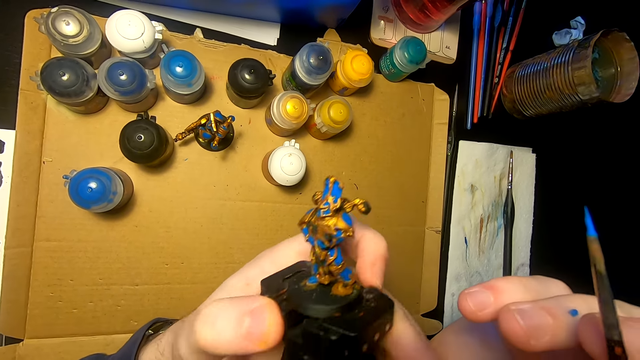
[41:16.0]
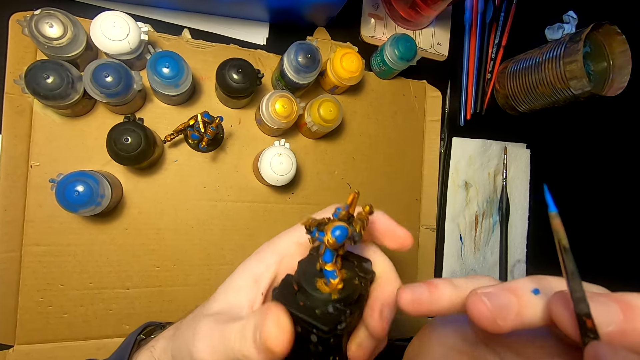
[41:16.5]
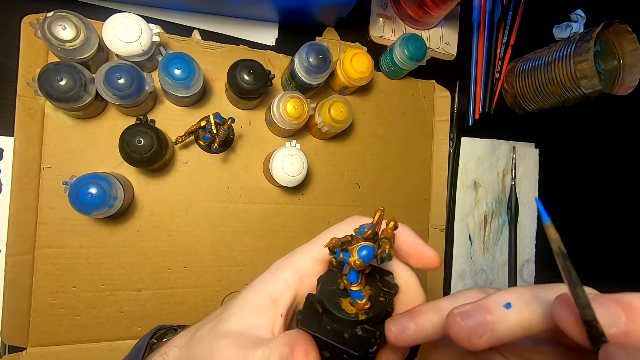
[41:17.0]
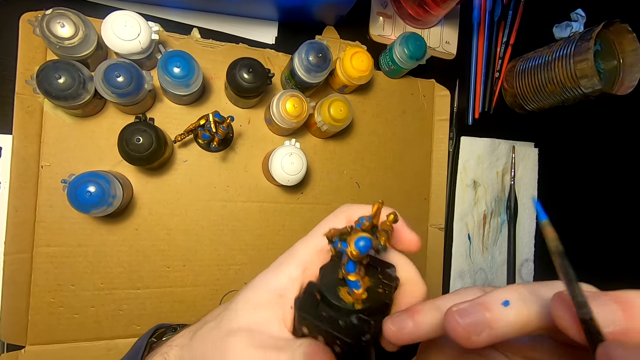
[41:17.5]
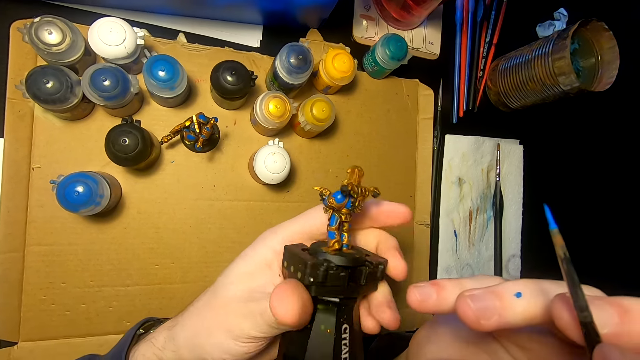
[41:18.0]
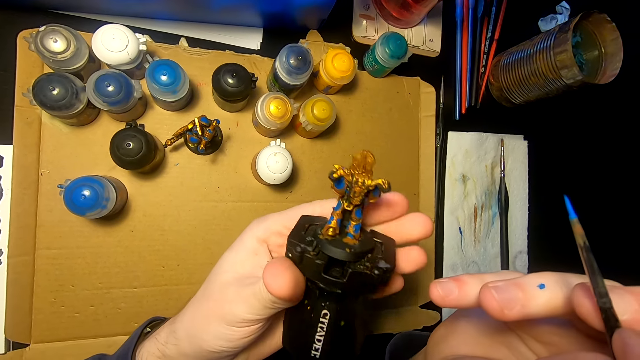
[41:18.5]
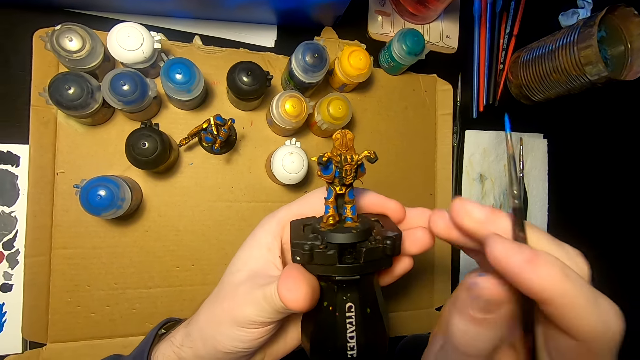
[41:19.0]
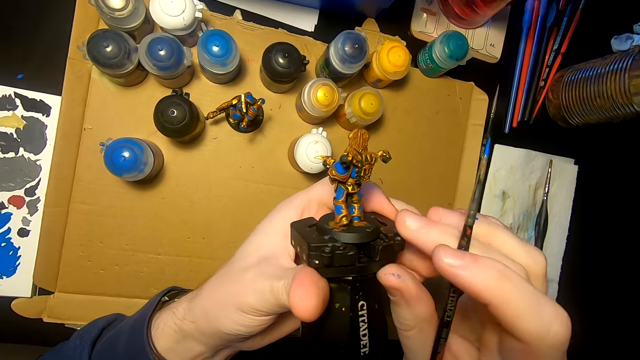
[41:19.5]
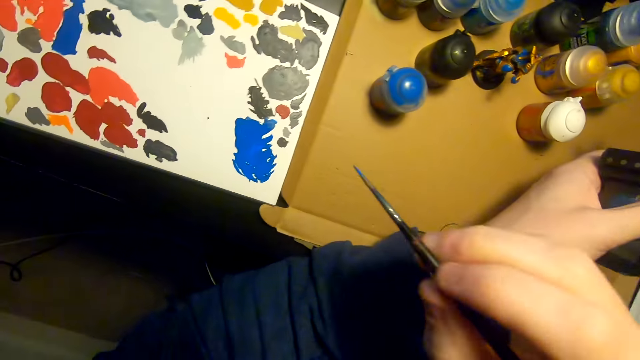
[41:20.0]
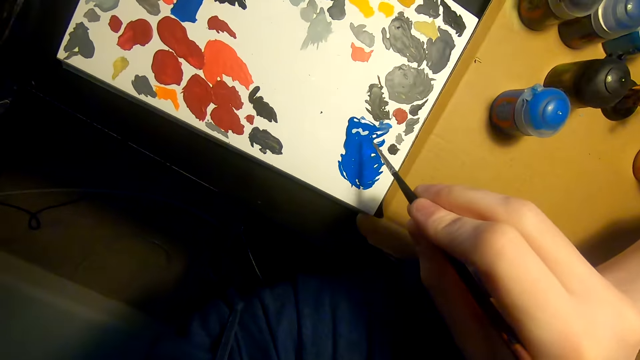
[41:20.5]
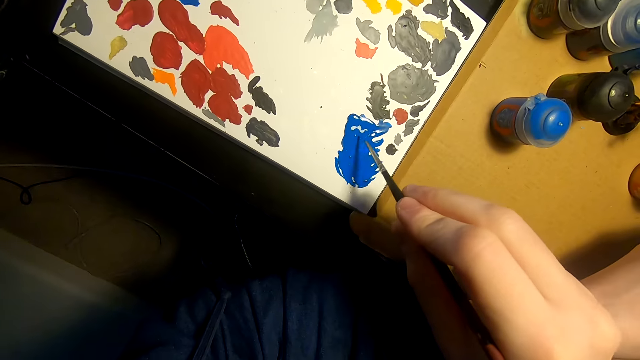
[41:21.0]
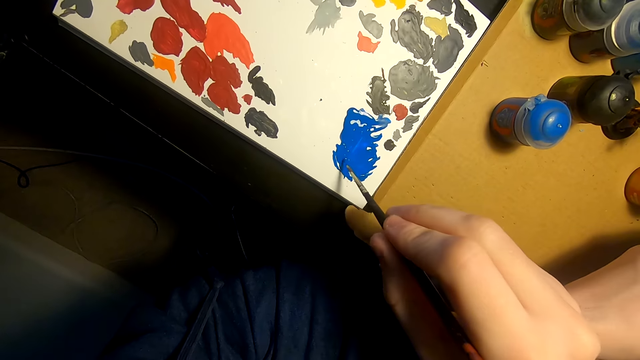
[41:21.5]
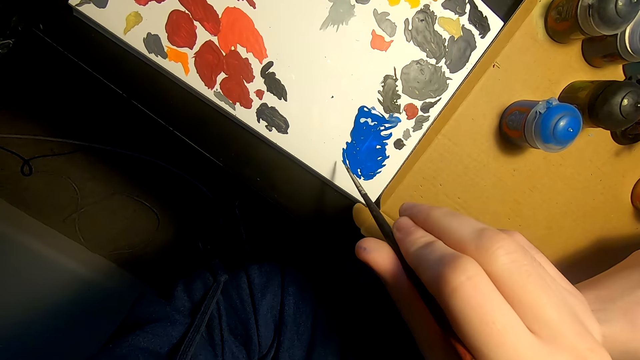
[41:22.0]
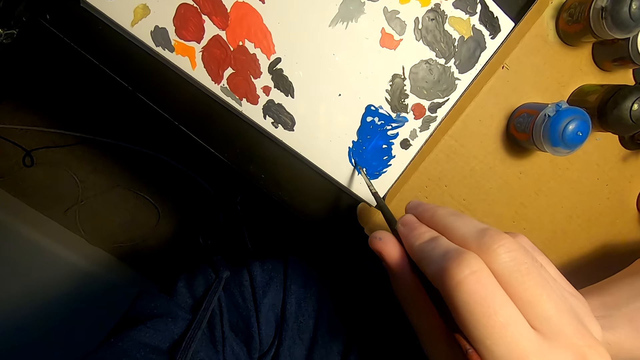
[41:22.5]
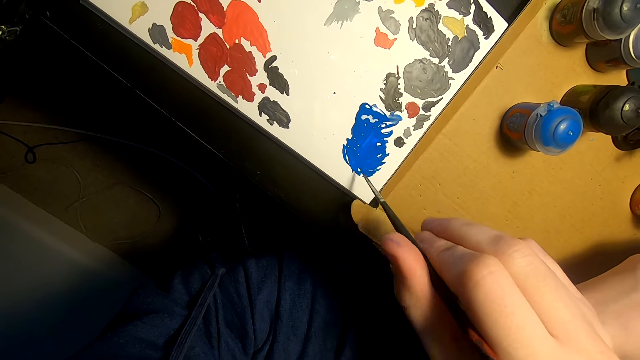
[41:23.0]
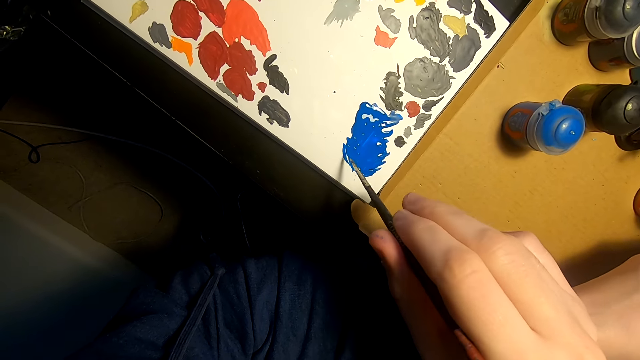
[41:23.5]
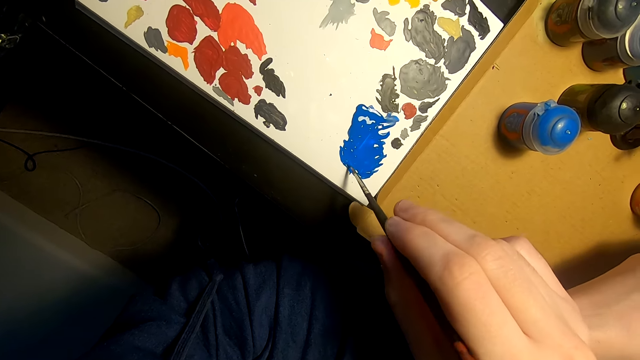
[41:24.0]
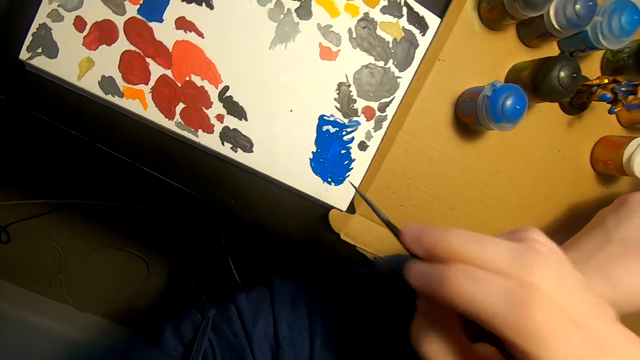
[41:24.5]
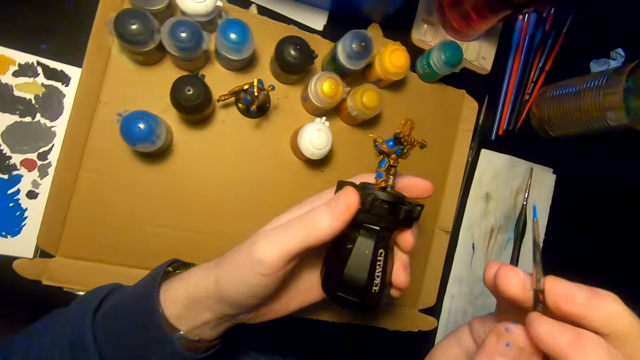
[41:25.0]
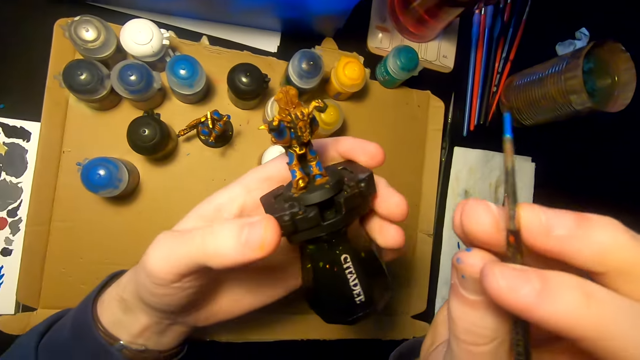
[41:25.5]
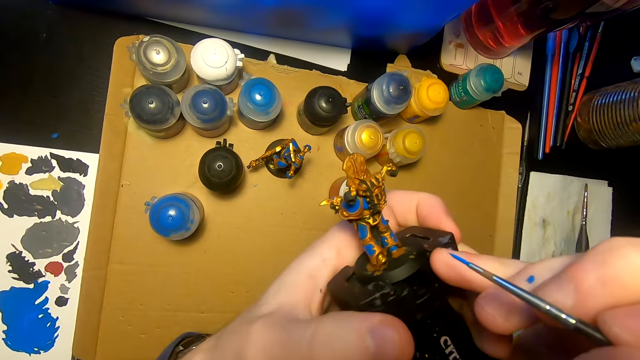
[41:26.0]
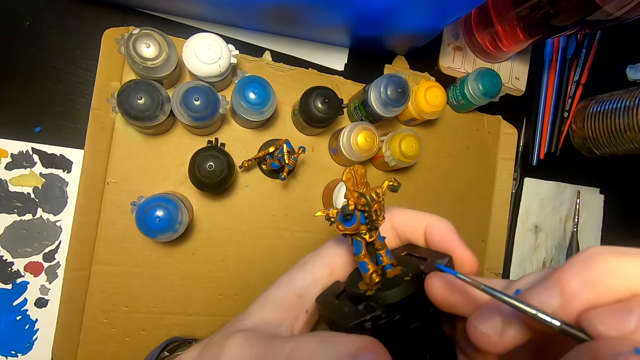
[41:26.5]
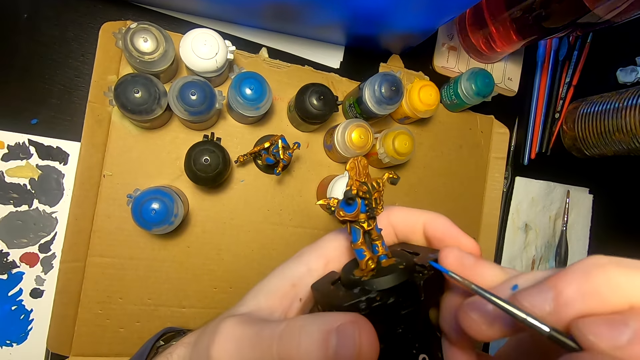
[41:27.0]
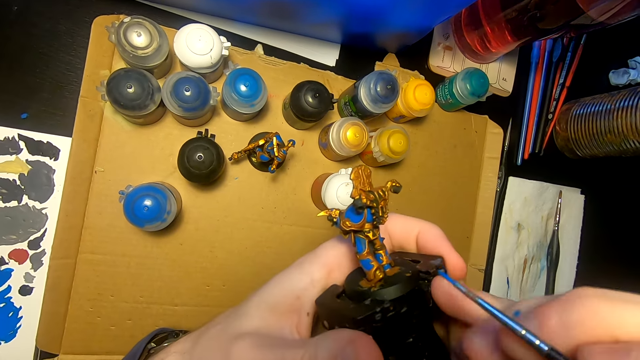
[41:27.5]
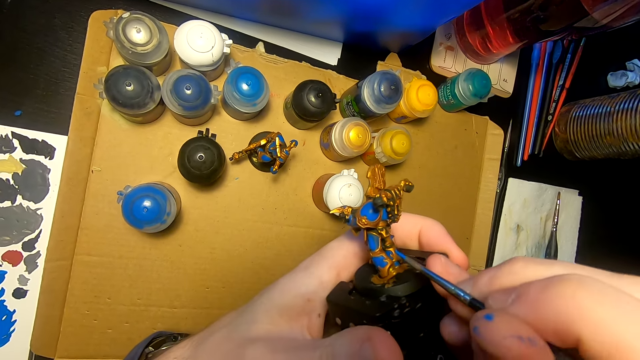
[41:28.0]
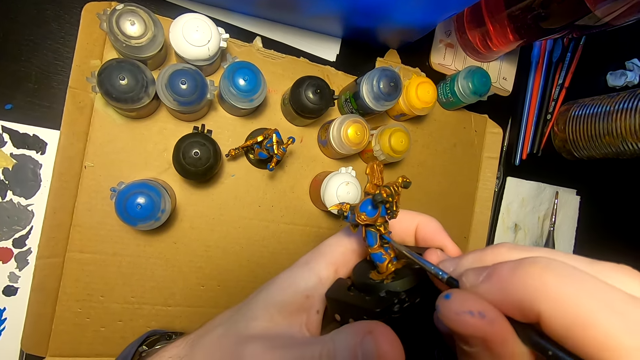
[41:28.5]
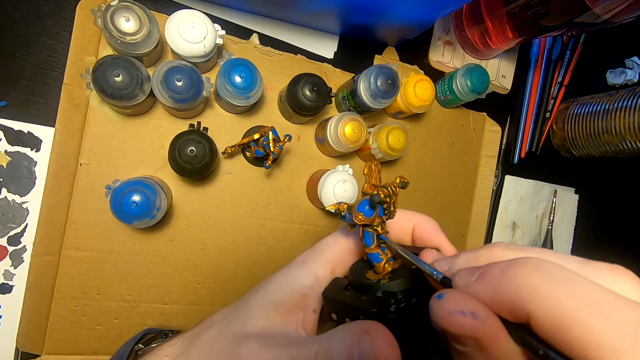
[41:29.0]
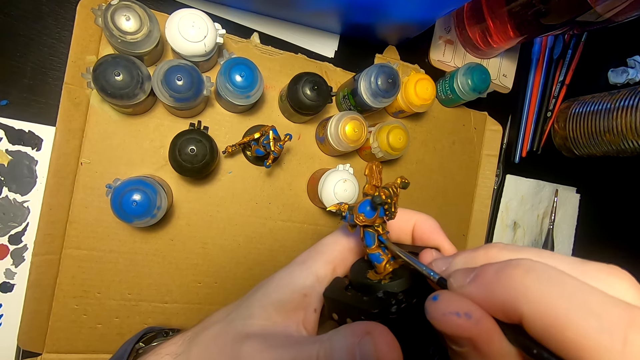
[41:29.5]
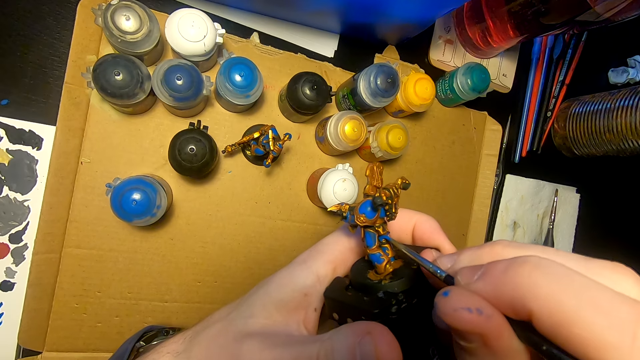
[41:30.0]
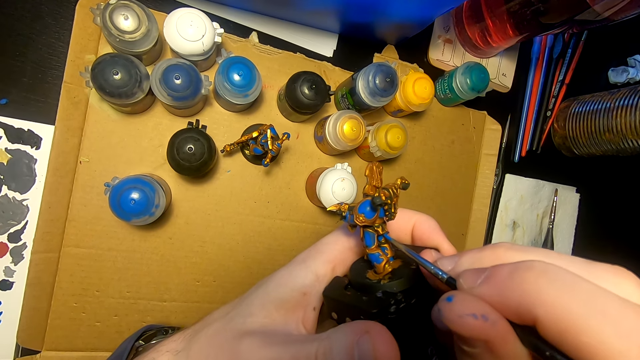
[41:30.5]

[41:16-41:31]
The camera wearer looks at the sculpture. They lift the right hand. They dip a paintbrush in paint. They rub the pen brush on the paint. They lift the right hand. They lift the sculpture. They look at the sculpture. They paint the sculpture with the pen brush.

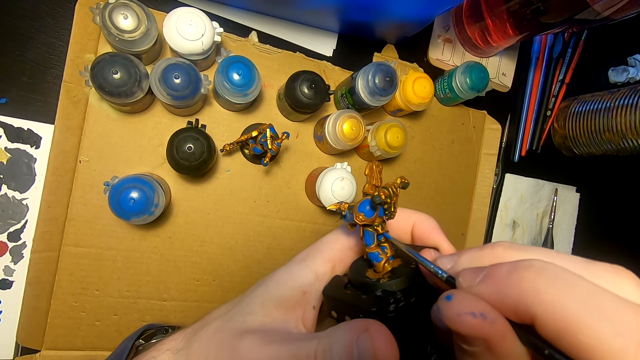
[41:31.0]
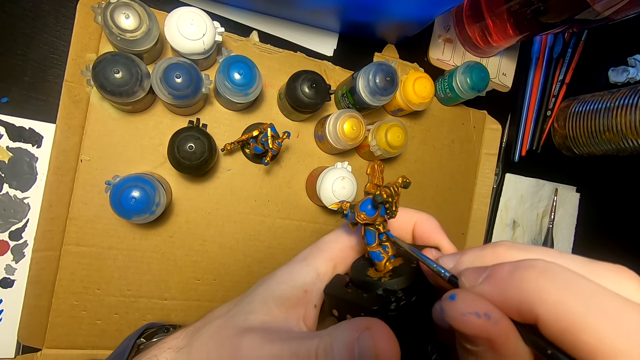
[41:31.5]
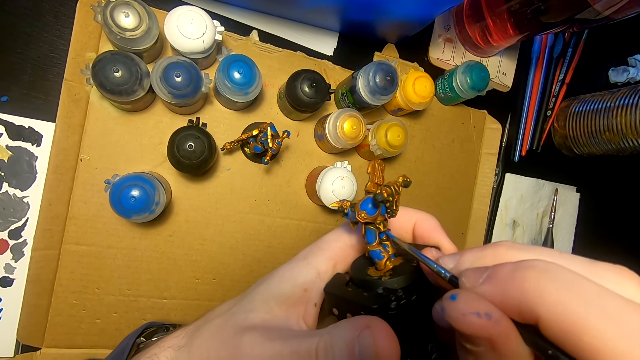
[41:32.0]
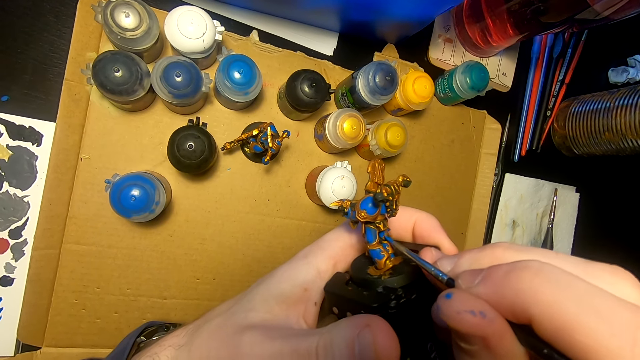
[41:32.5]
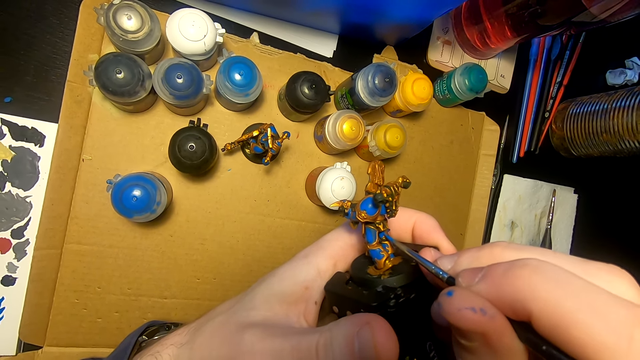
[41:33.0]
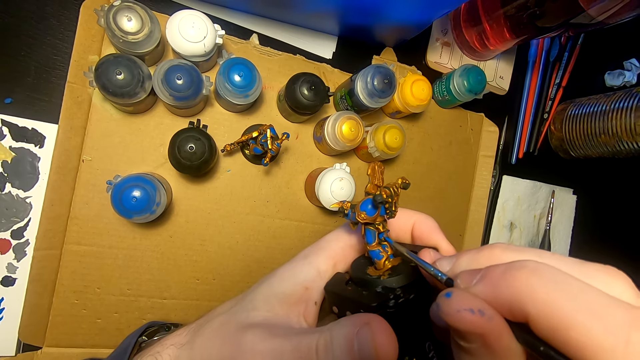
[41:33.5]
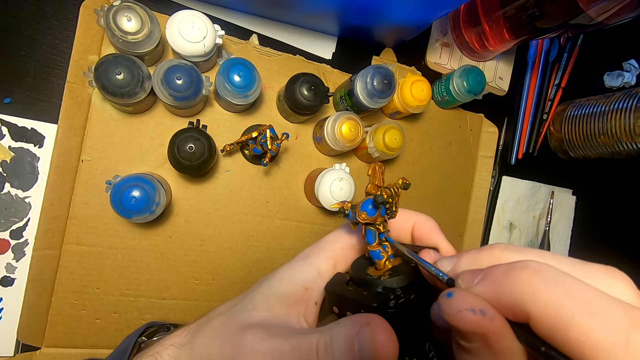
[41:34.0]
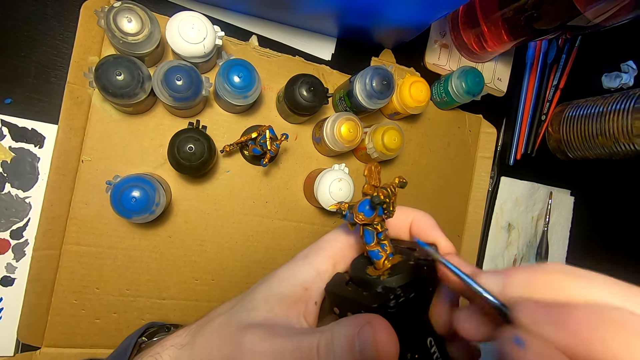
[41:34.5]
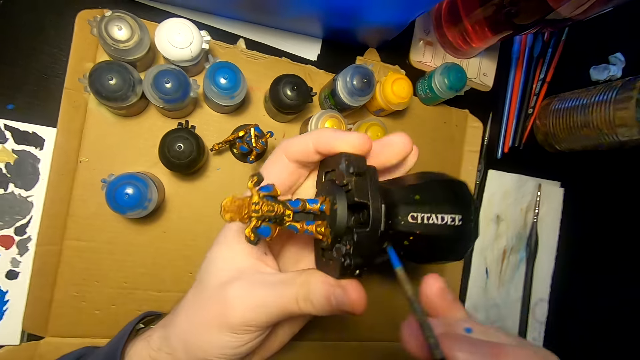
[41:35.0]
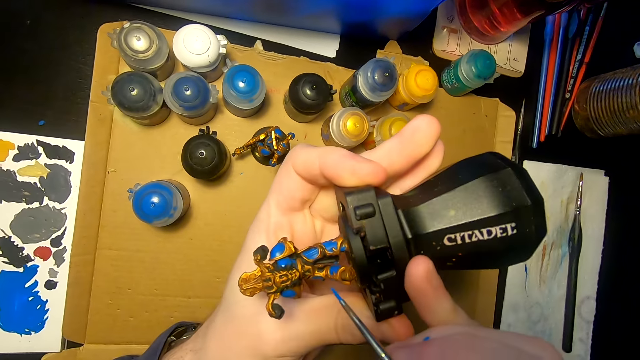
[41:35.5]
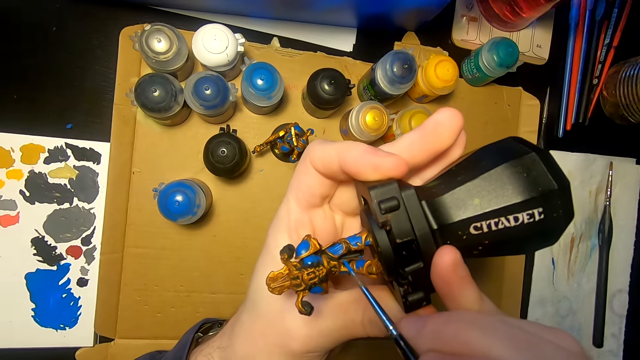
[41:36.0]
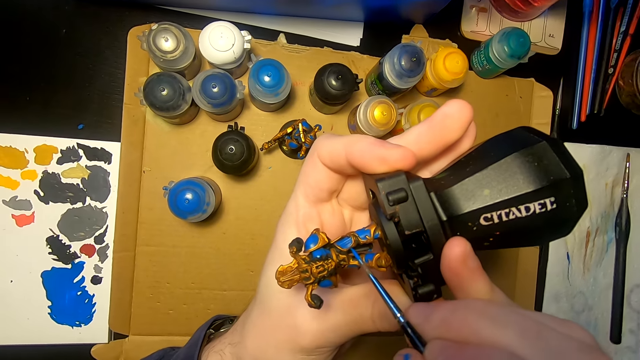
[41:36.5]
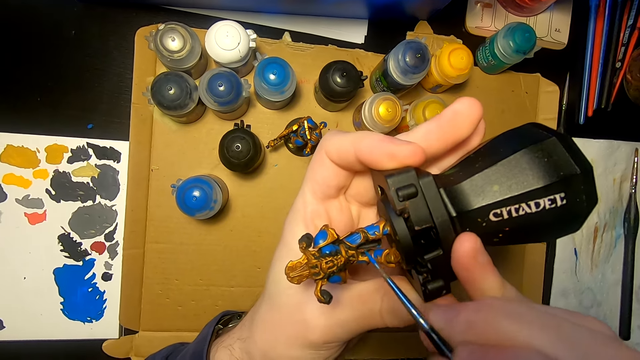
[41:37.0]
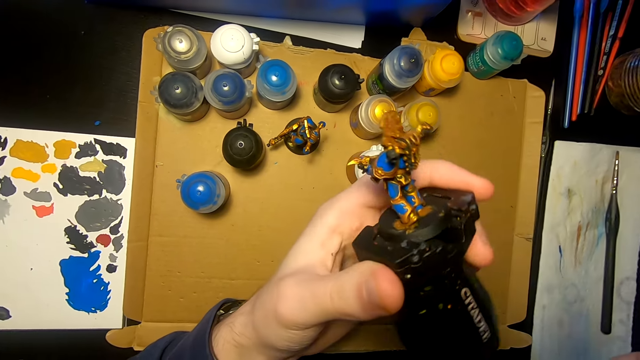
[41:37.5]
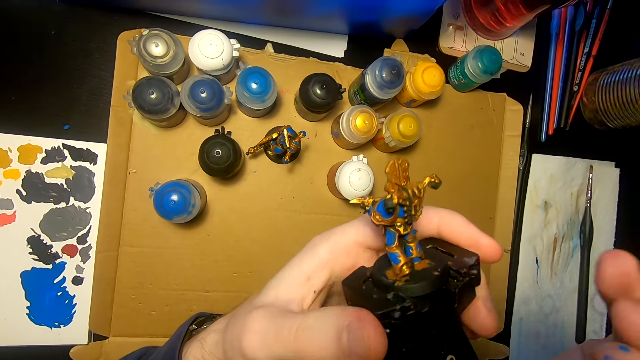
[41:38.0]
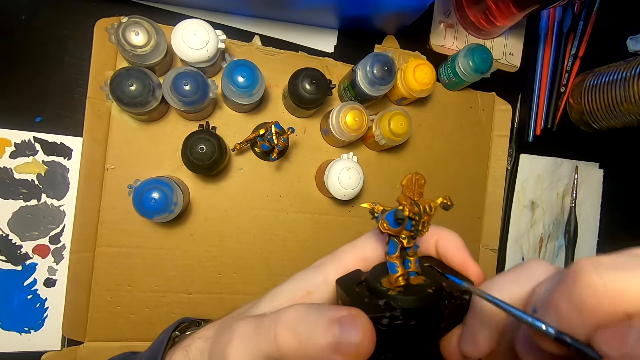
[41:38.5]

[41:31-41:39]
The camera wearer moves the right hand. They turn the sculpture. They move the pen brush. They paint the sculpture with the pen brush. They turn the sculpture. They look at the sculpture. They move the right hand.
